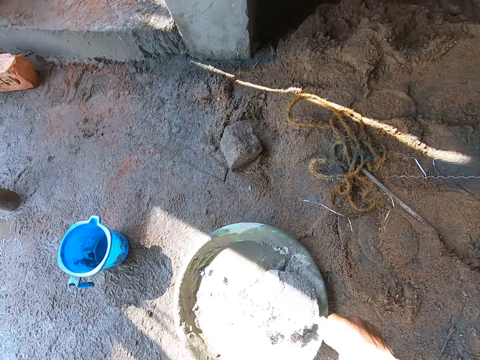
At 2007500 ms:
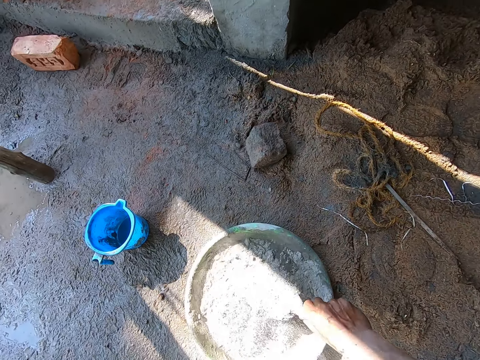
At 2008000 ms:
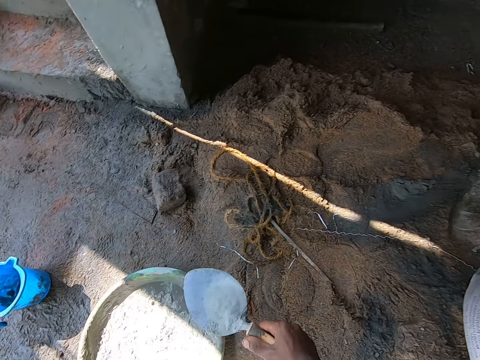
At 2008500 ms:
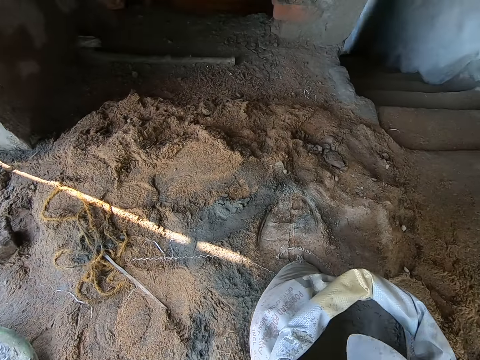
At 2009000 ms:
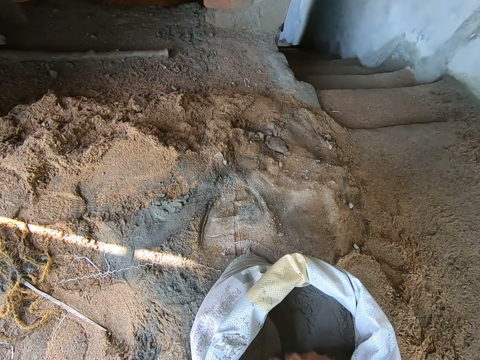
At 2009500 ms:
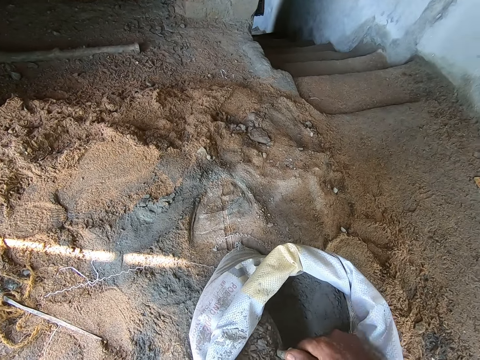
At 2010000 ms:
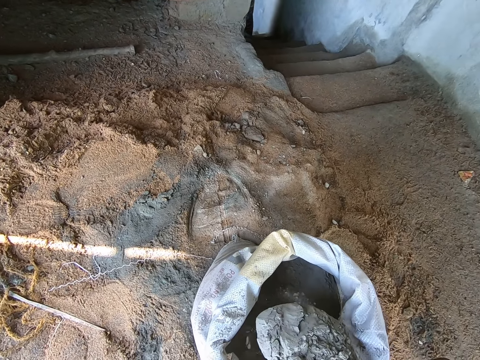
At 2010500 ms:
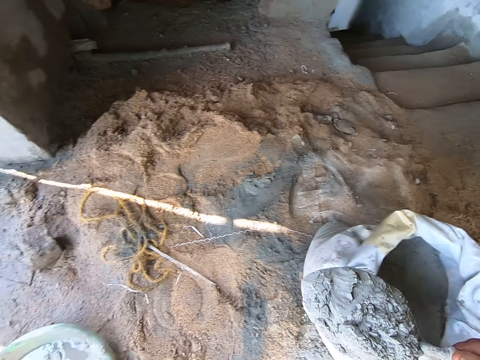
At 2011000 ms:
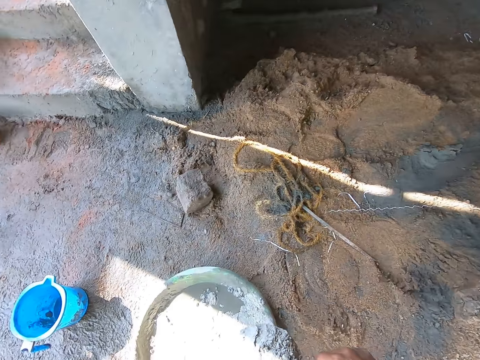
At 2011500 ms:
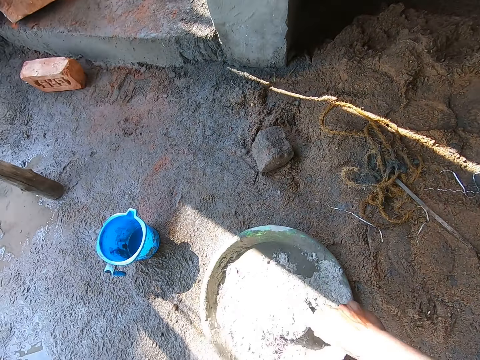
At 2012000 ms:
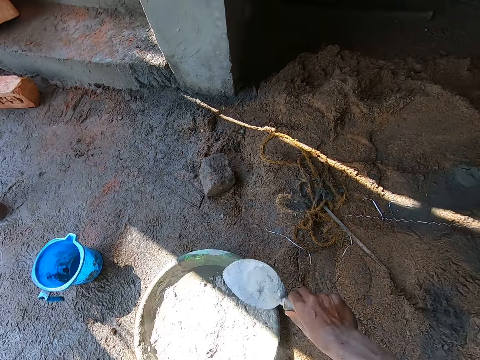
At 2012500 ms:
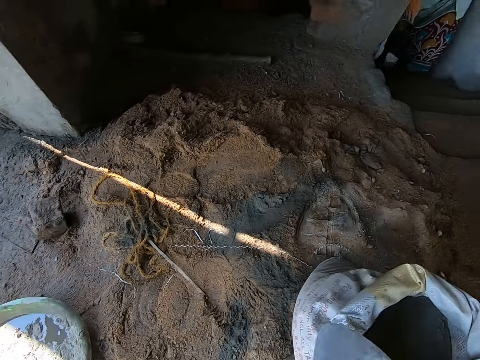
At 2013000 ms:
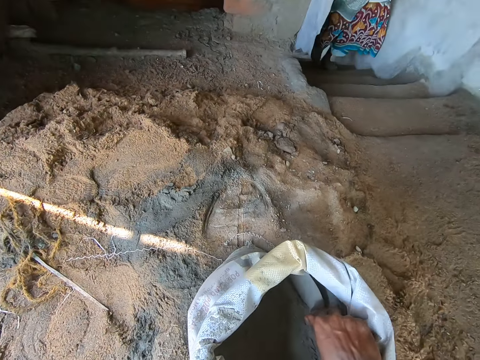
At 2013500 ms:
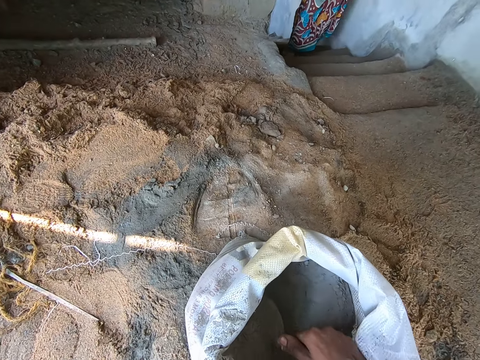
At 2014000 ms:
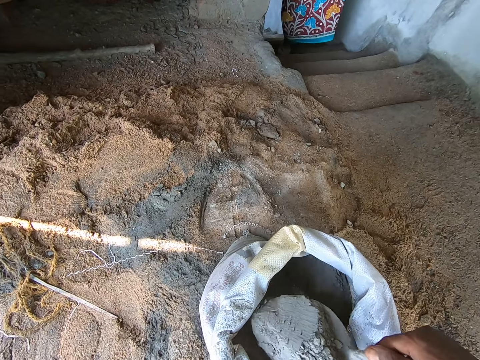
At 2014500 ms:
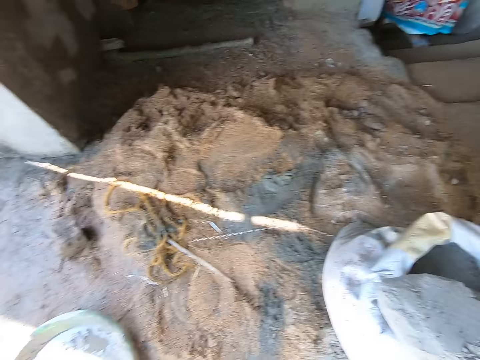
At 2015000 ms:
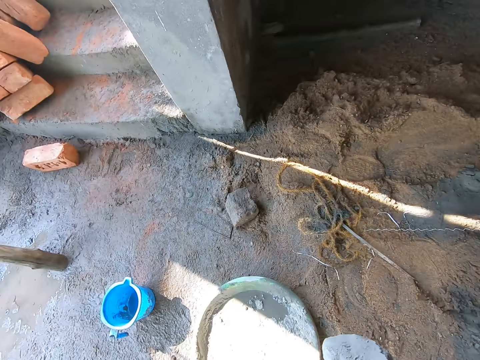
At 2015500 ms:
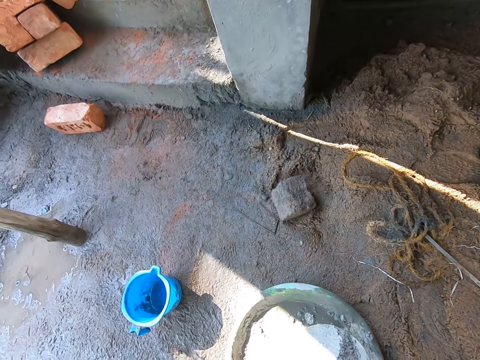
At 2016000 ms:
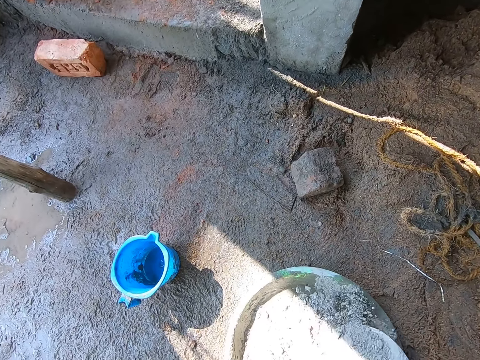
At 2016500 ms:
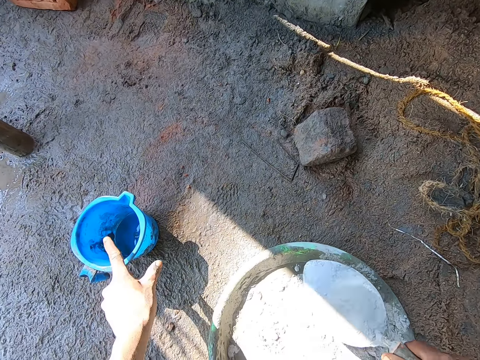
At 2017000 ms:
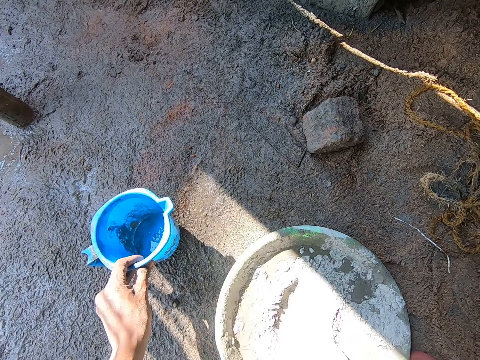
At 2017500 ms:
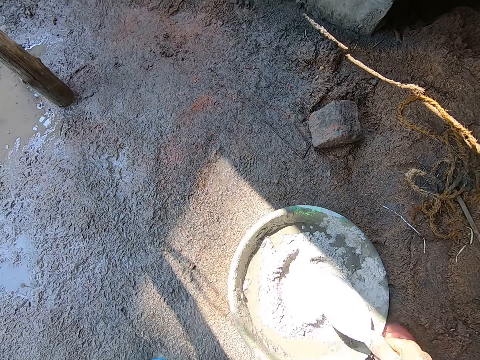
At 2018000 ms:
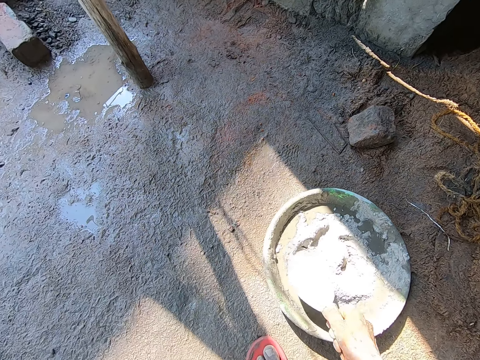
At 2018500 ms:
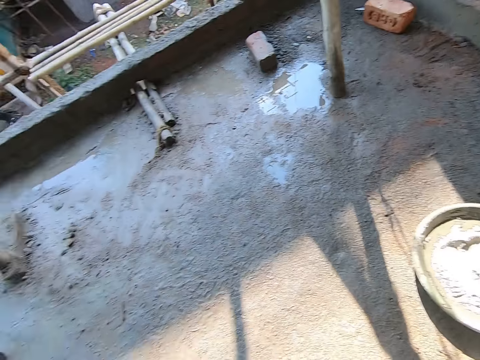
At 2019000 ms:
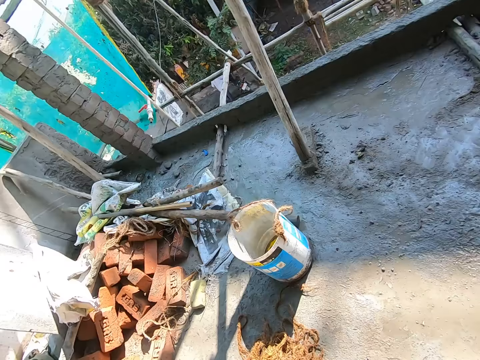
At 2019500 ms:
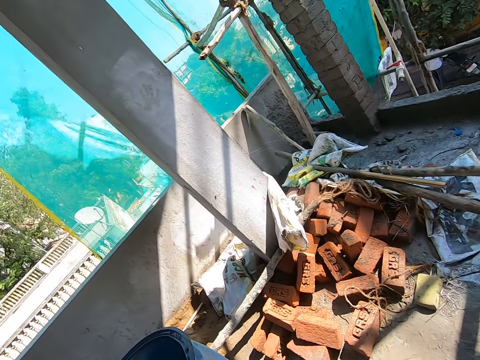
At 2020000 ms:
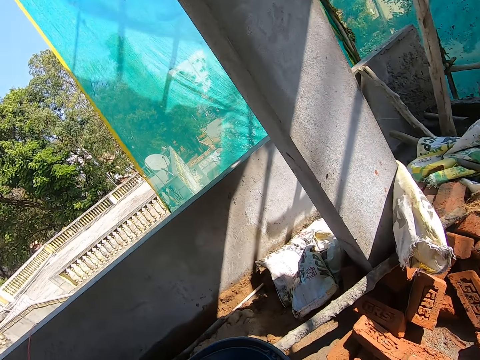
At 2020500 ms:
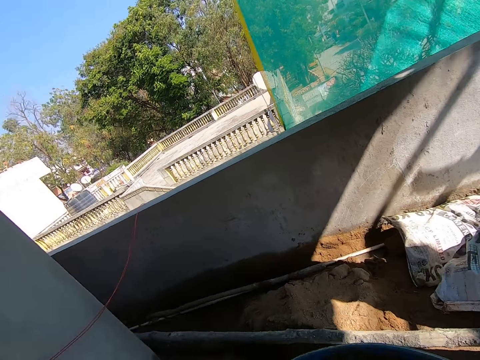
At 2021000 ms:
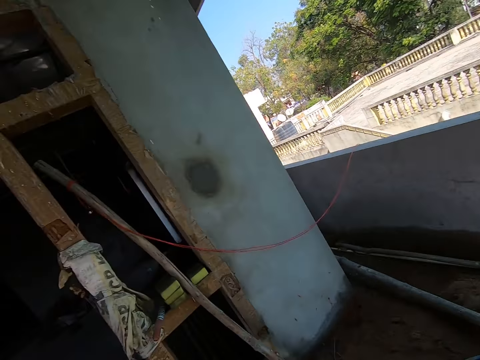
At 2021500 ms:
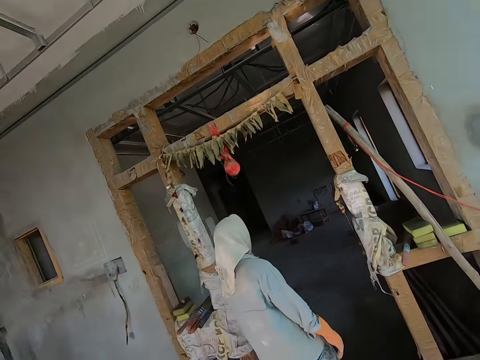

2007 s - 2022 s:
The camera wearer pours the cement in the hand trowel in his right hand into the head pan on the ground. He scoops cement from the cement bag on the ground with the hand trowel in his right hand. He pours the cement in the hand trowel in his right hand into the head pan on the ground. He scoops cement from the cement bag on the ground with the hand trowel in his right hand. He pours the cement in the hand trowel in his right hand into the head pan on the ground. He picks up the cup from the ground with his left hand. The woman converses with the camera wearer.

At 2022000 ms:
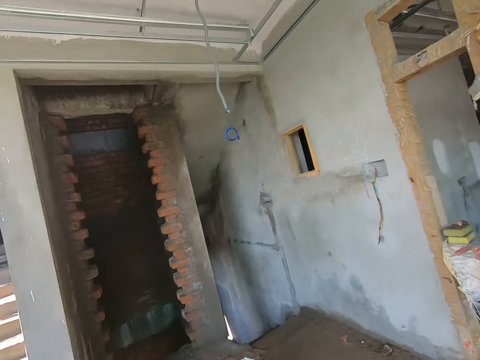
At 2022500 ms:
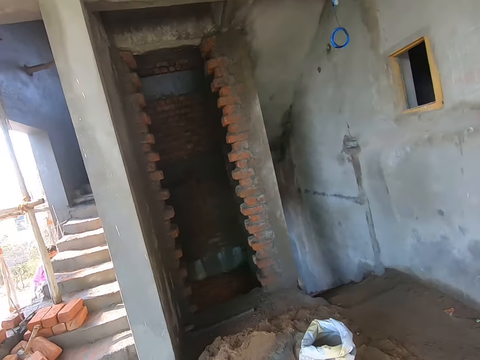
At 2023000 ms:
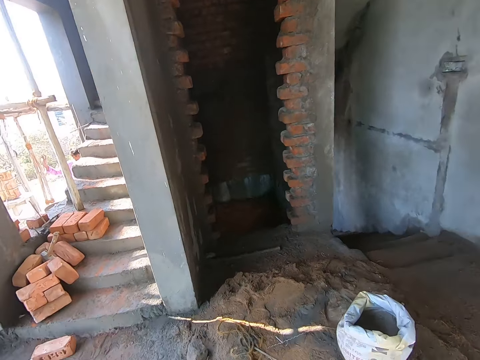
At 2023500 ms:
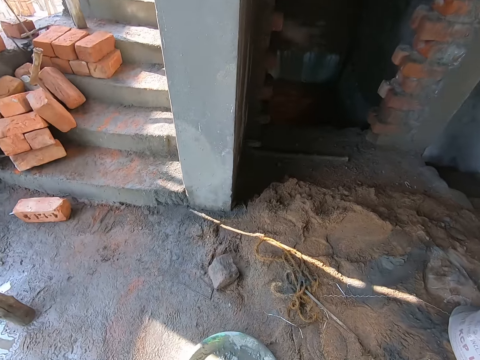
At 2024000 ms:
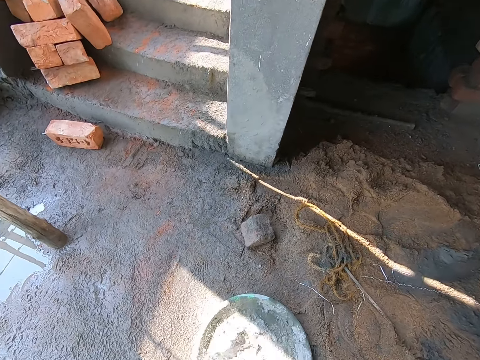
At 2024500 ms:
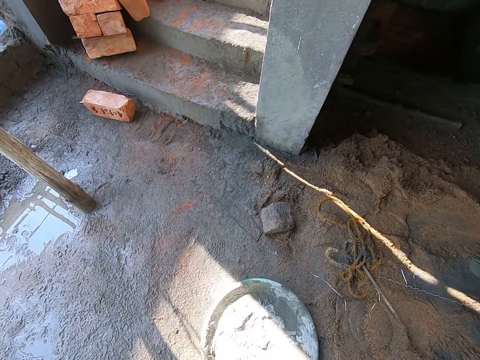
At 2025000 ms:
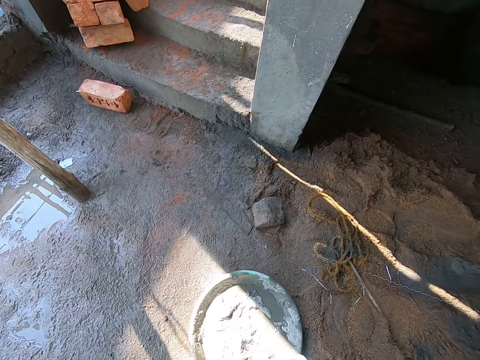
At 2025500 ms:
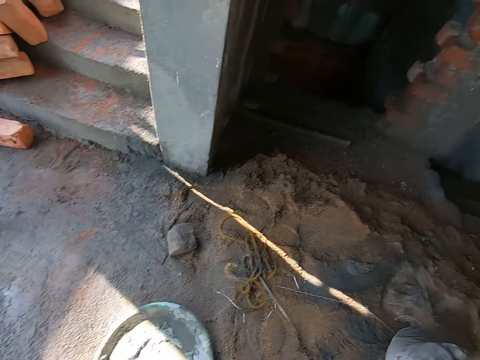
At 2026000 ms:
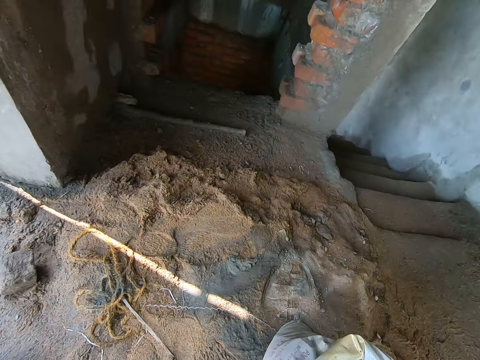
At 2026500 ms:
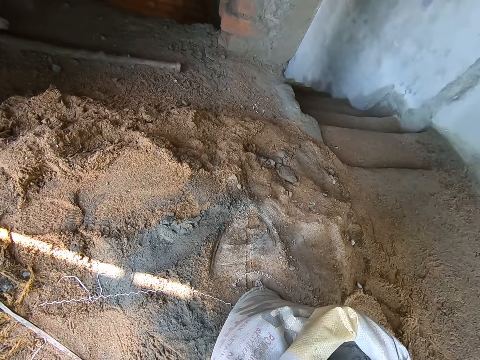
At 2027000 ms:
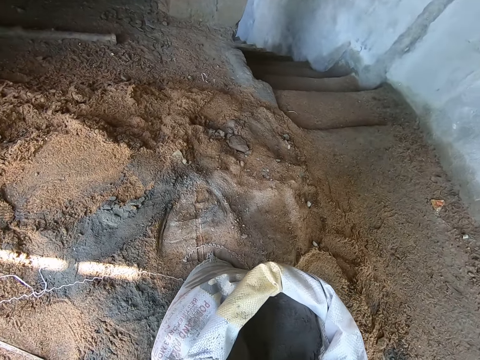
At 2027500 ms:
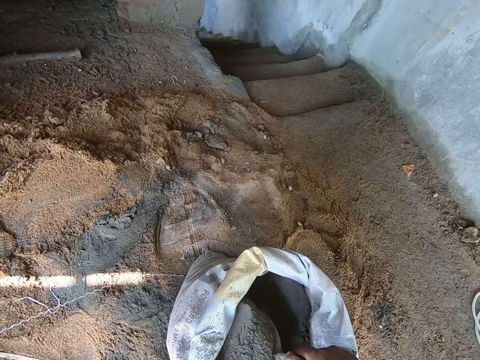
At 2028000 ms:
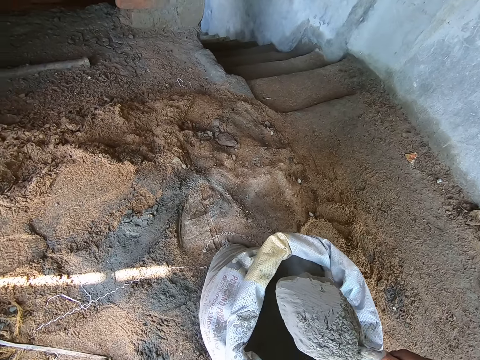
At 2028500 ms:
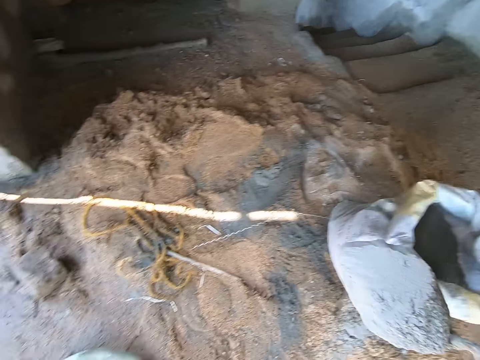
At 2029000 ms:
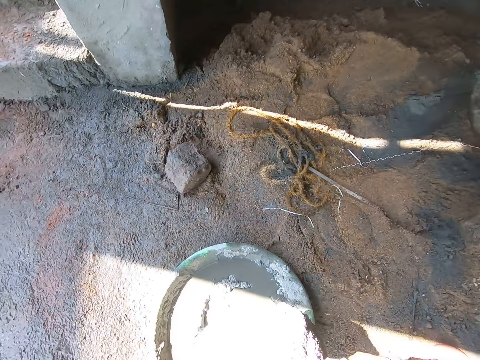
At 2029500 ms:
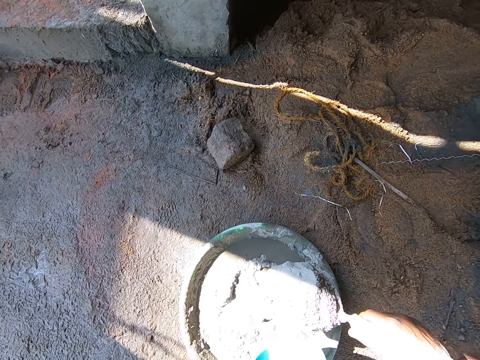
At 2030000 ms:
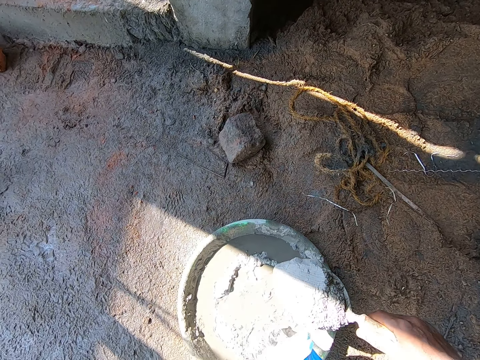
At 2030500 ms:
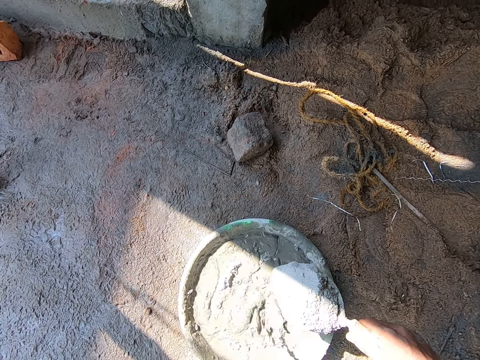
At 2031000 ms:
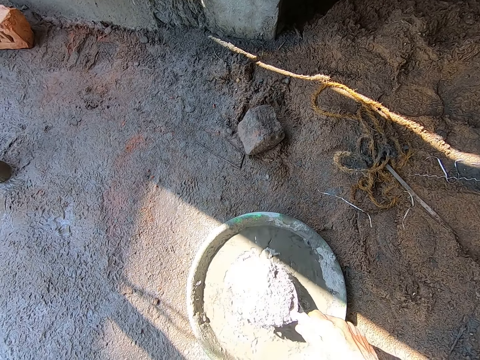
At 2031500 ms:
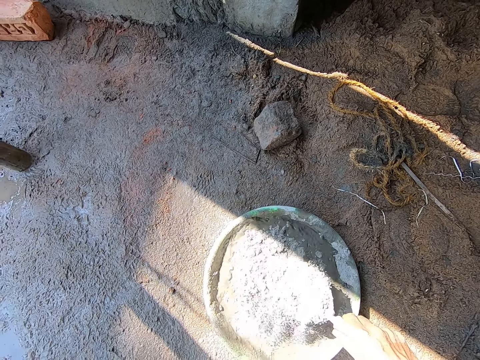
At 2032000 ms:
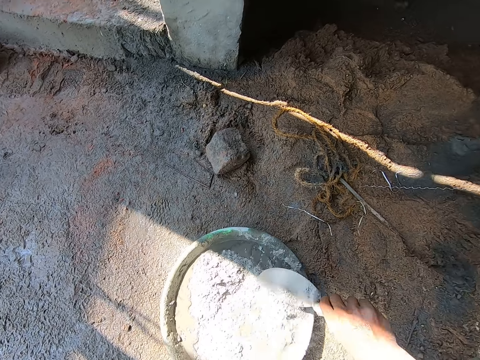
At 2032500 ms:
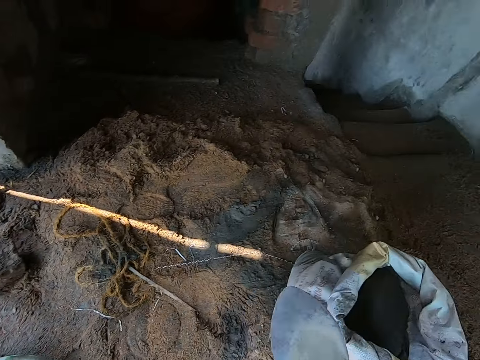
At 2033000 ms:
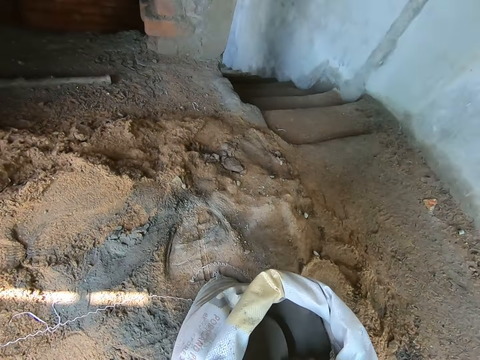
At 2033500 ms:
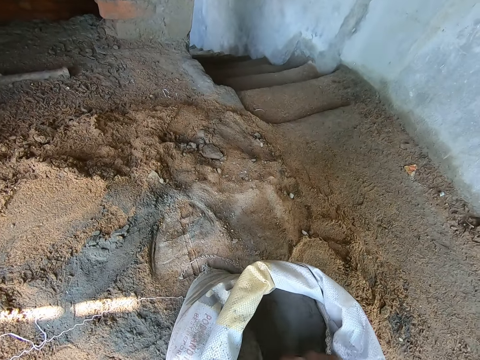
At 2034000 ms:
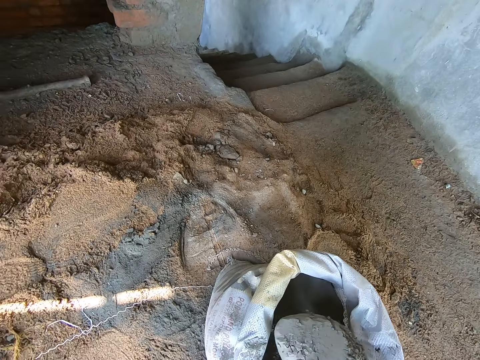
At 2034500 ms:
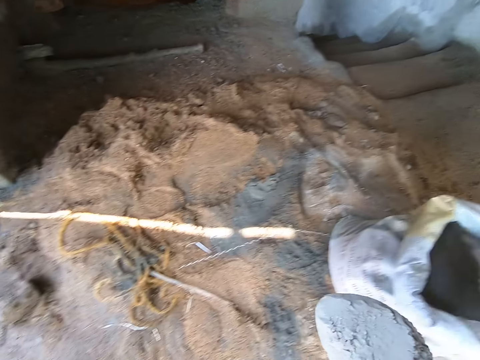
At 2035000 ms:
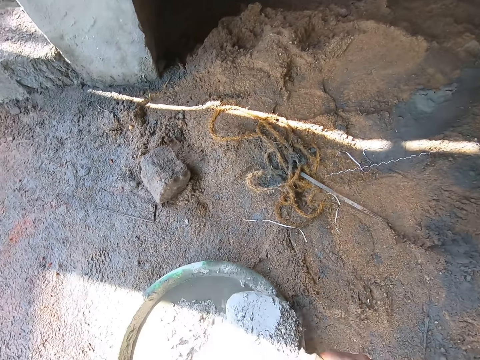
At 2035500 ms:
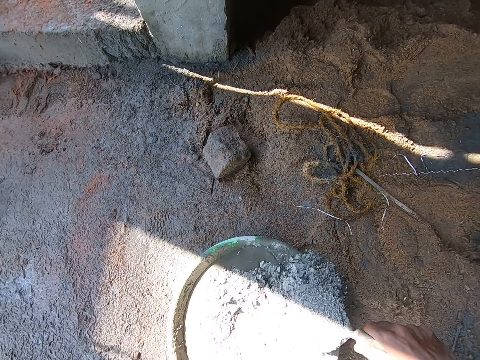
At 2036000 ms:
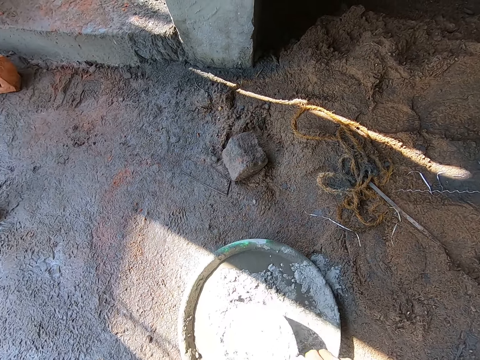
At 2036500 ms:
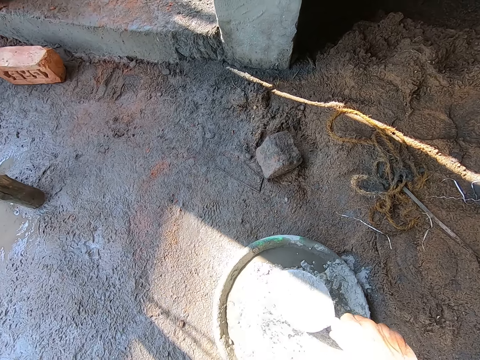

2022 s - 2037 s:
The camera wearer pours water from the cup in his left hand into the head pan on the ground. He scoops cement from the cement bag on the ground with the hand trowel in his right hand. He pours water from the cup in his left hand into the head pan and cement on the ground. He pours the cement in the hand trowel in his right hand into the head pan on the ground. He scoops cement from the cement bag on the ground with the hand trowel in his right hand. He pours the cement in the hand trowel in his right hand into the head pan on the ground.
